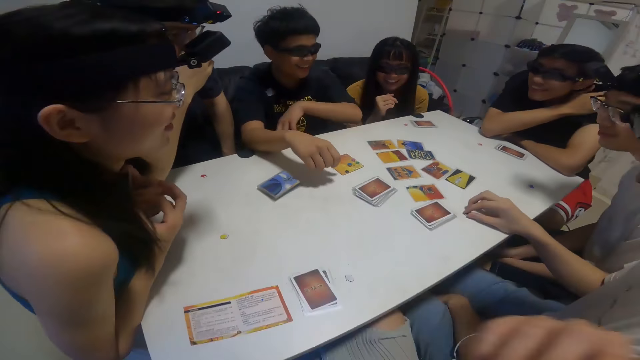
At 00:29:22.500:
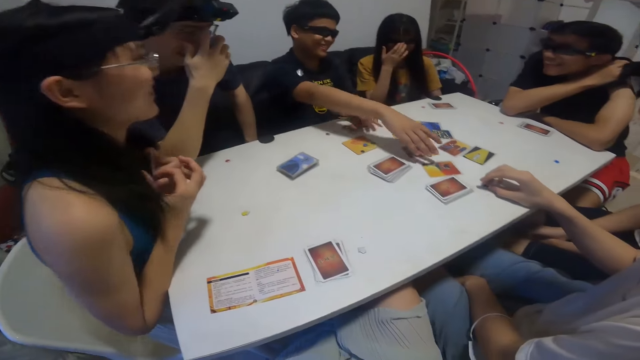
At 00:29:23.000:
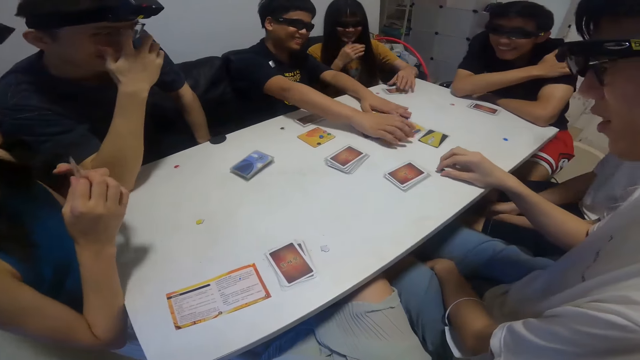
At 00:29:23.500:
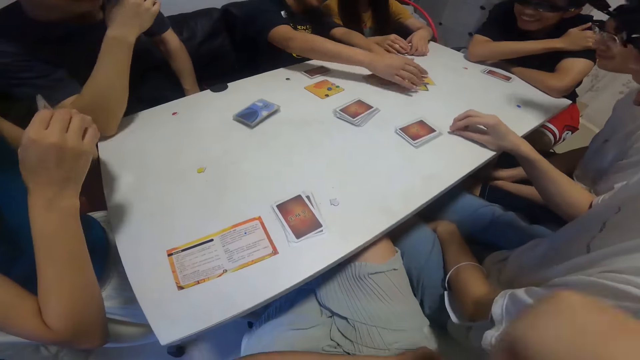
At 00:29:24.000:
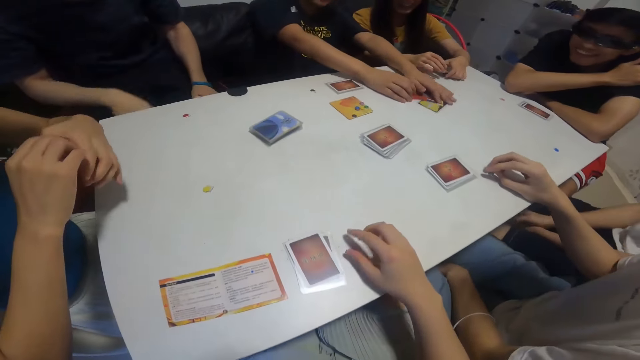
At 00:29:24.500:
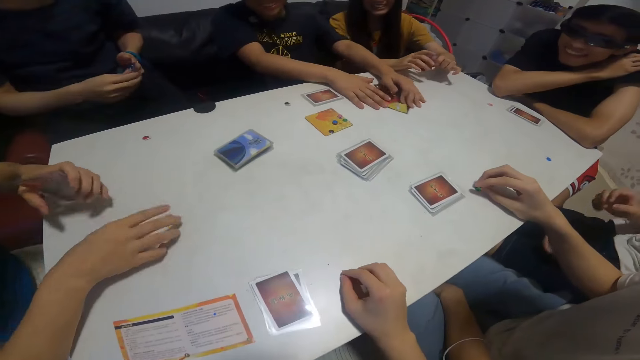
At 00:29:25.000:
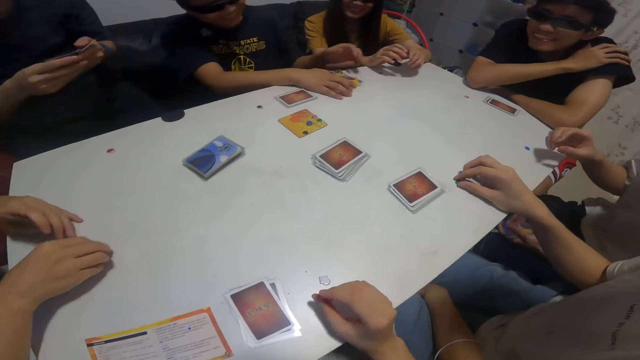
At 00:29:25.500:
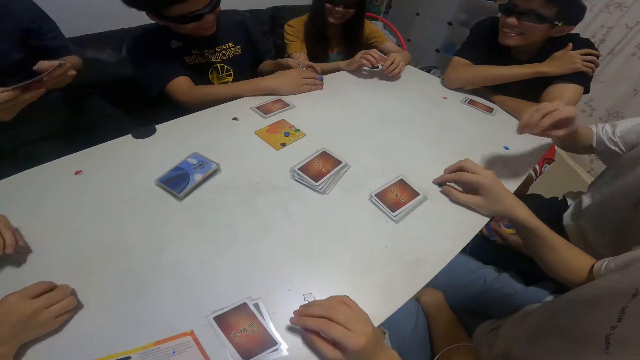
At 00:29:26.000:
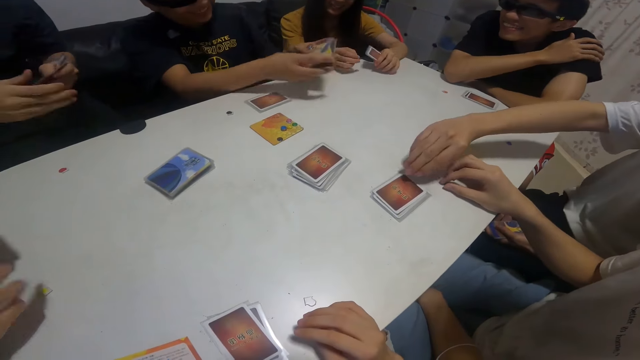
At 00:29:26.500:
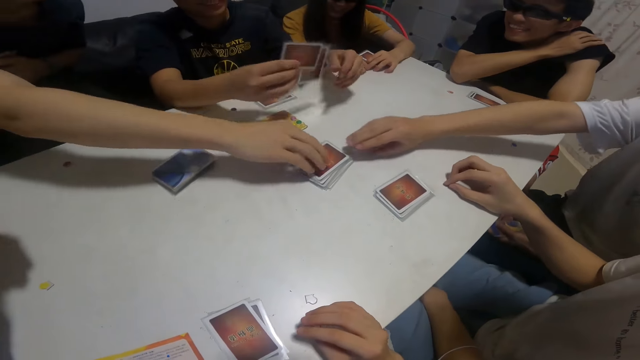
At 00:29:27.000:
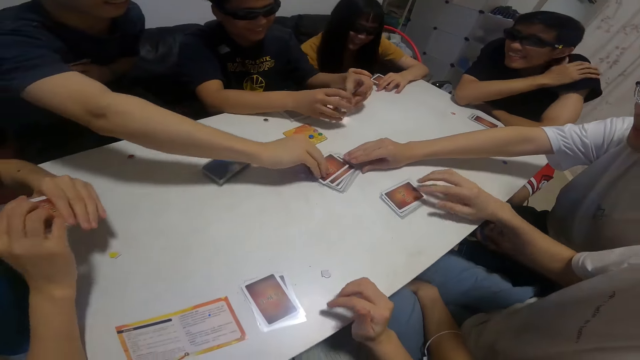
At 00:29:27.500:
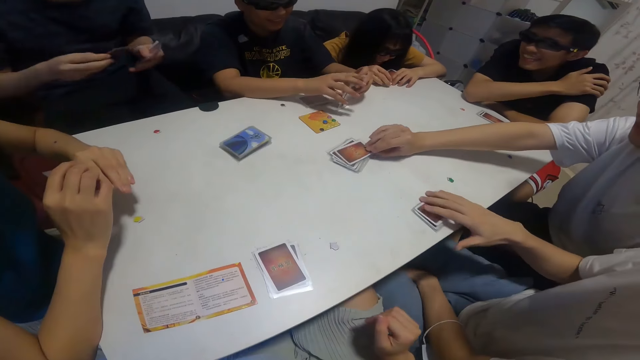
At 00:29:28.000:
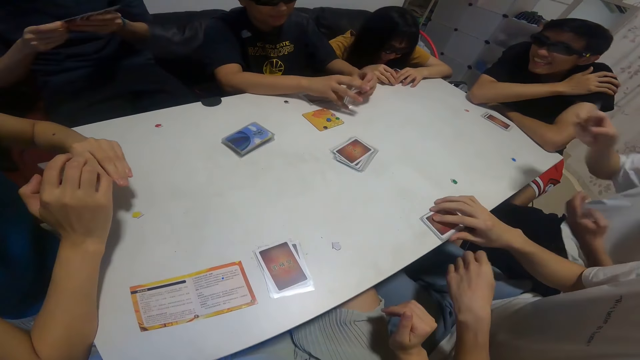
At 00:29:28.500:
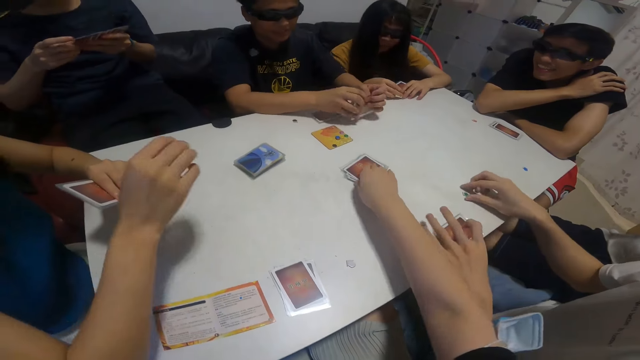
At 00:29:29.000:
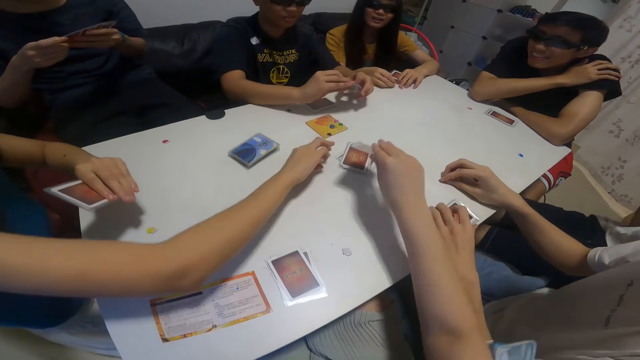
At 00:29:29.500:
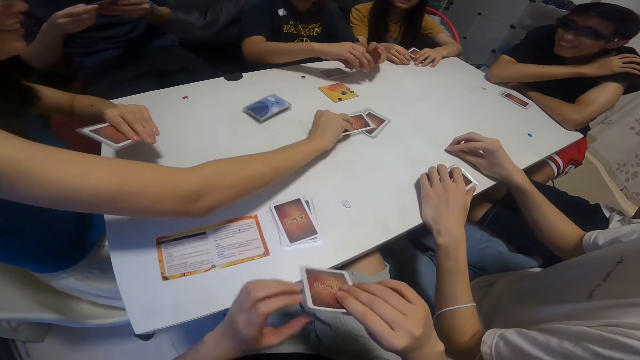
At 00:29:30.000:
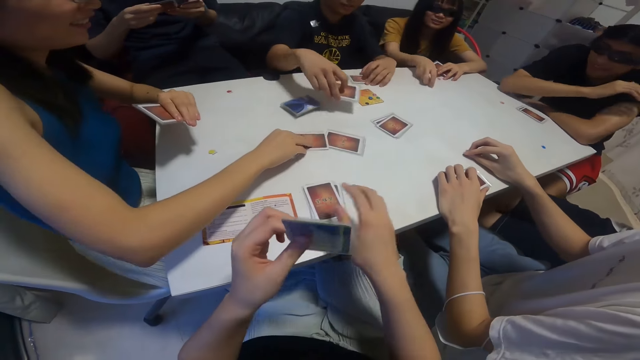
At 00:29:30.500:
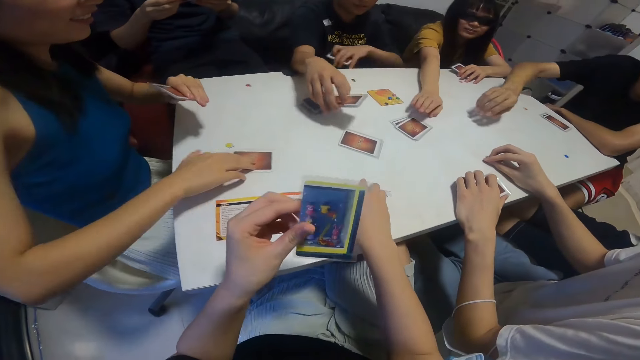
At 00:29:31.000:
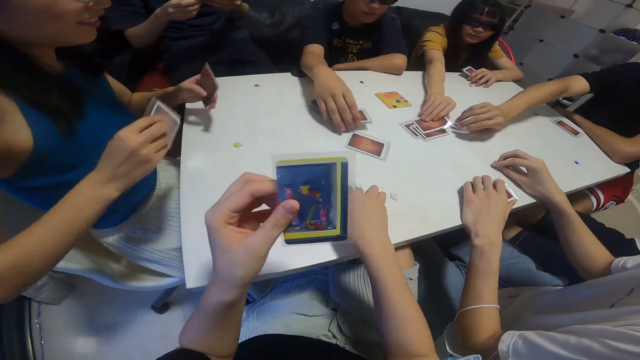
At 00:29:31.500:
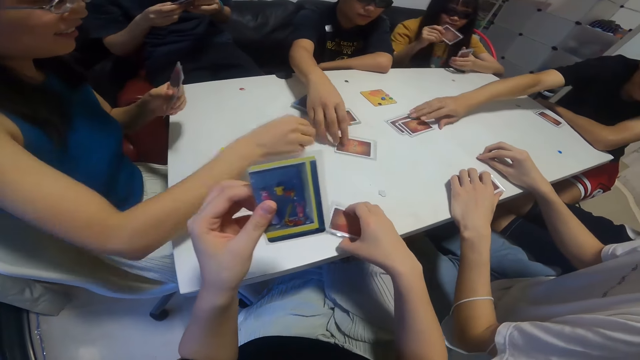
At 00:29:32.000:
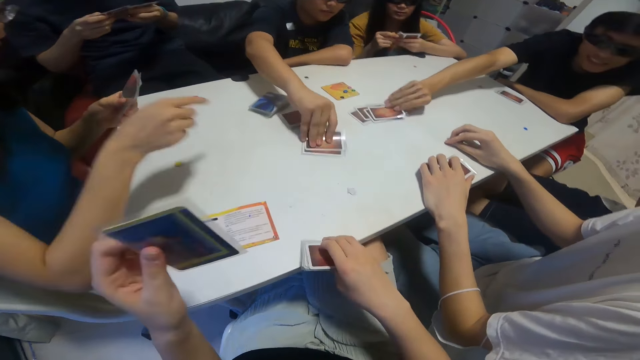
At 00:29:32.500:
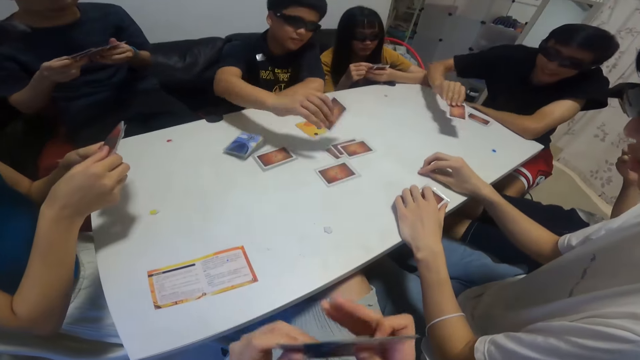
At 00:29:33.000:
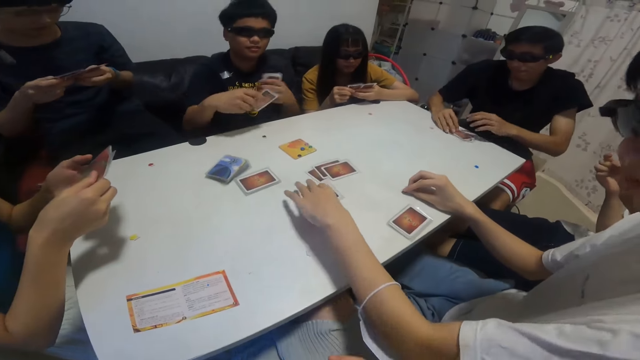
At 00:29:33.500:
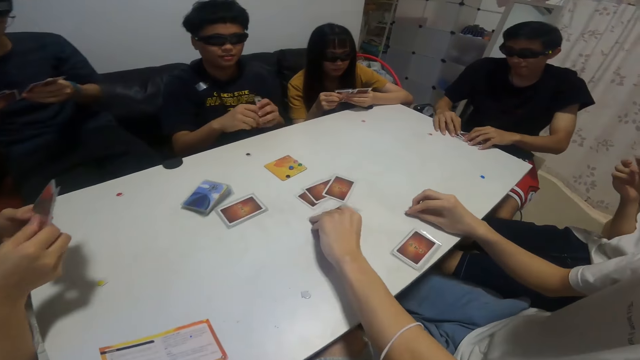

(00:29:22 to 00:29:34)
A man picks the cards. A boy packs the cards on the table with his hands. Another boy picks up a card from a deck of cards on a table with his right hand. A third boy picks up a card from the deck of cards on the table with his right hand. The camera wearer picks up a card from the deck of cards on the table with her right hand. A girl moves a card around the table with her right hand and picks up a card from the table with her right hand. Another girl picks up a card from the deck of cards on the table with her right hand. The first boy places cards in his right hand on the table. A fourth boy picks up a card from the deck of cards on the table with his right hand. The first boy picks up a card from the table with his right hand.

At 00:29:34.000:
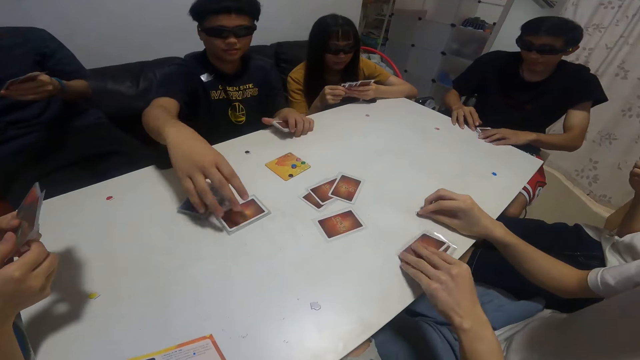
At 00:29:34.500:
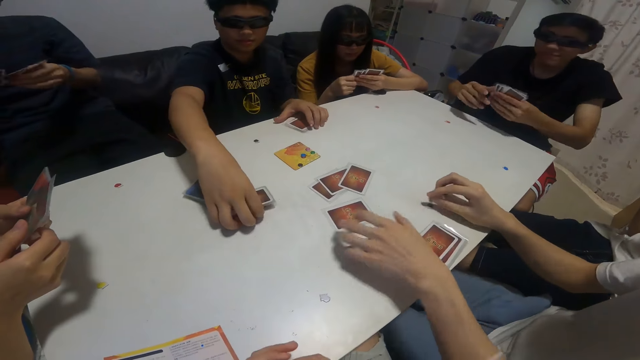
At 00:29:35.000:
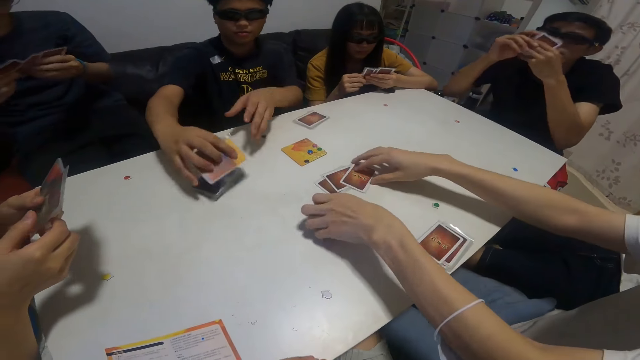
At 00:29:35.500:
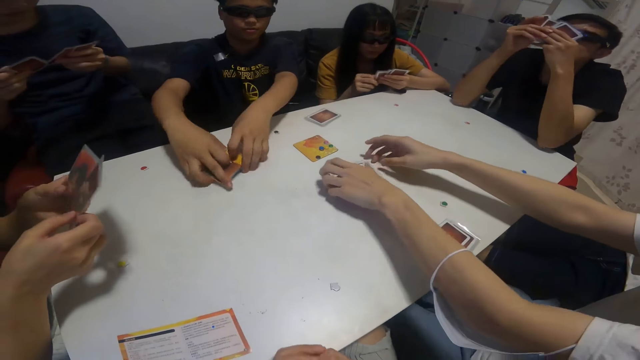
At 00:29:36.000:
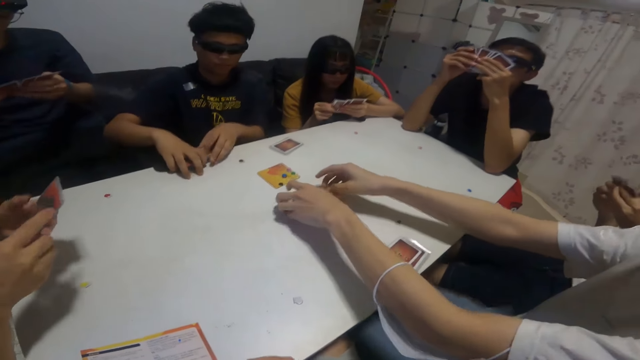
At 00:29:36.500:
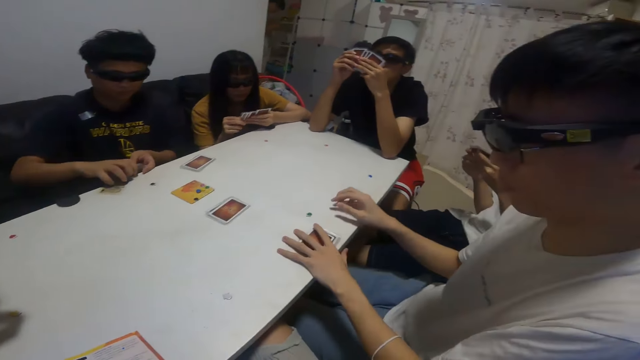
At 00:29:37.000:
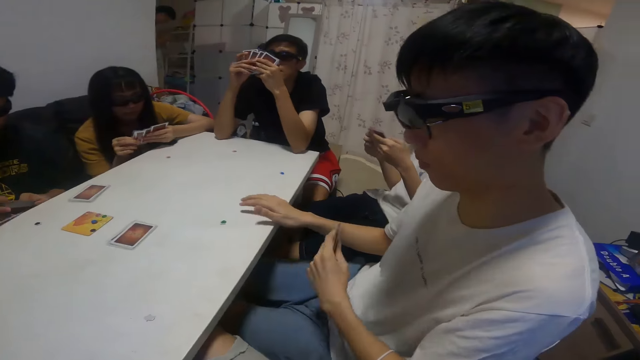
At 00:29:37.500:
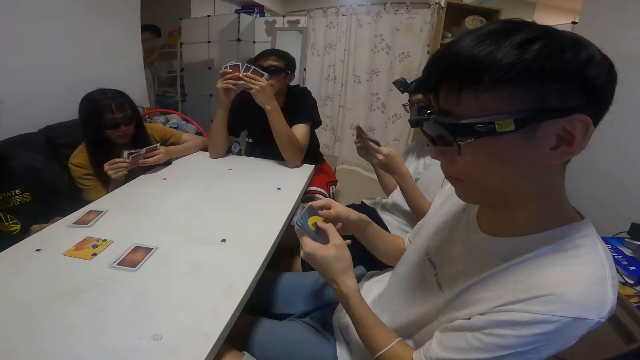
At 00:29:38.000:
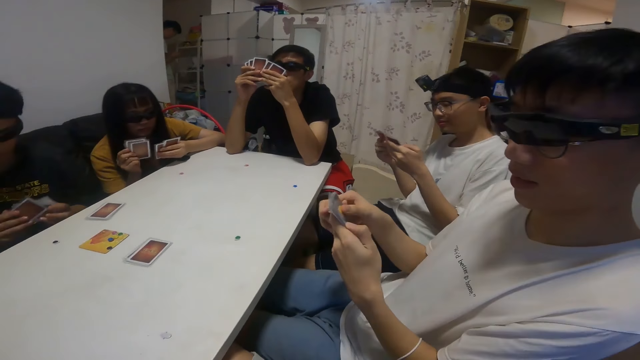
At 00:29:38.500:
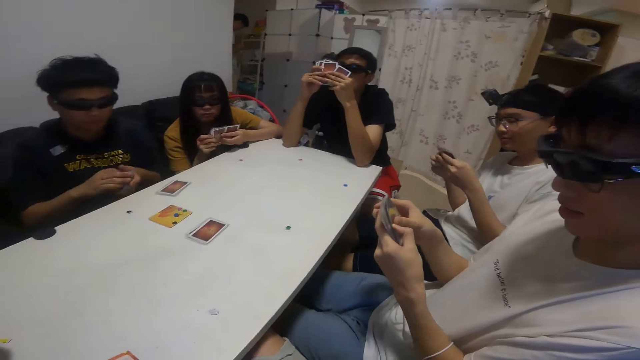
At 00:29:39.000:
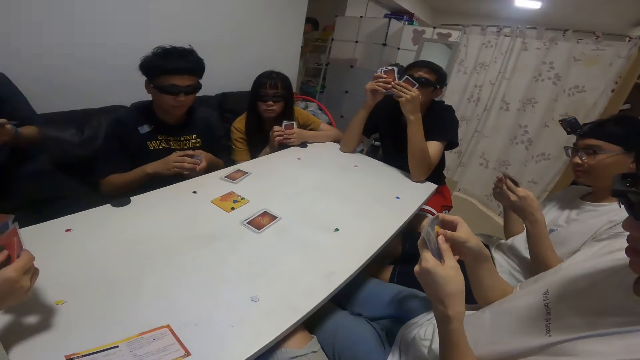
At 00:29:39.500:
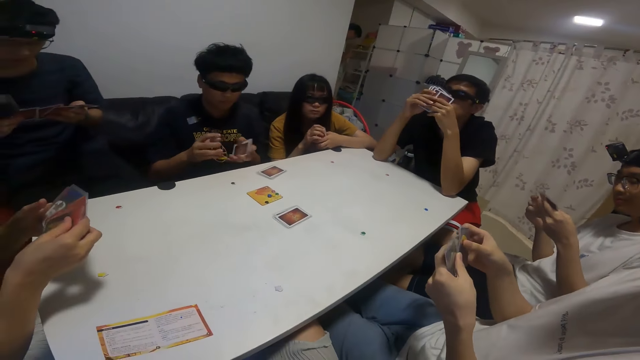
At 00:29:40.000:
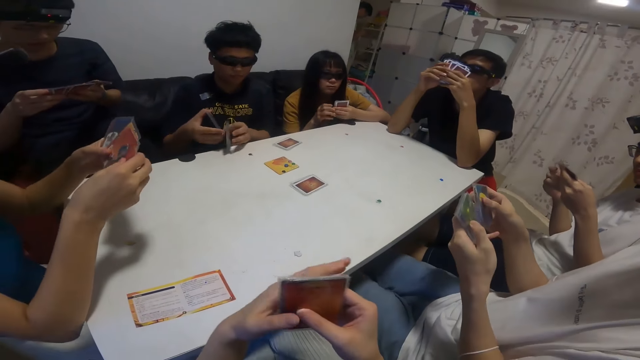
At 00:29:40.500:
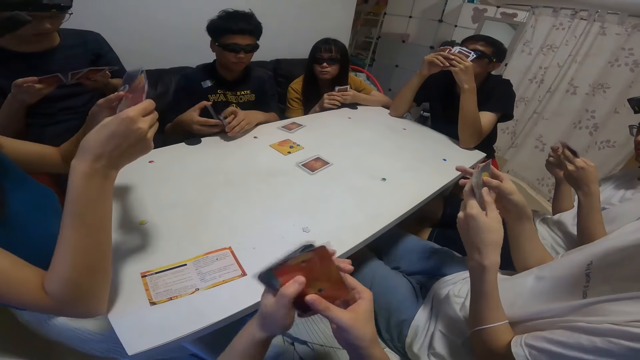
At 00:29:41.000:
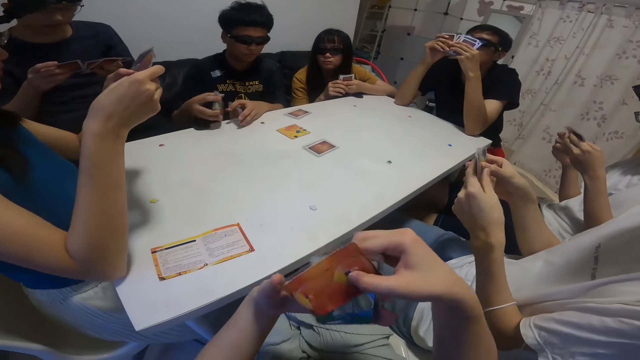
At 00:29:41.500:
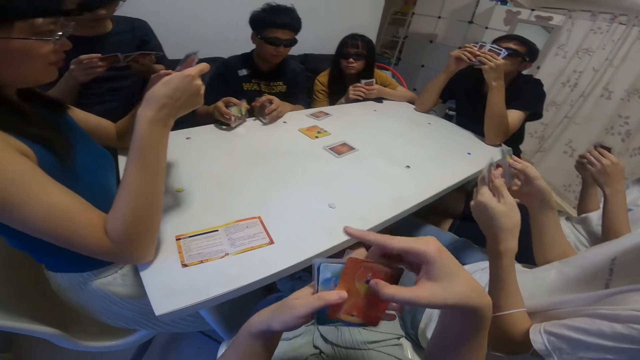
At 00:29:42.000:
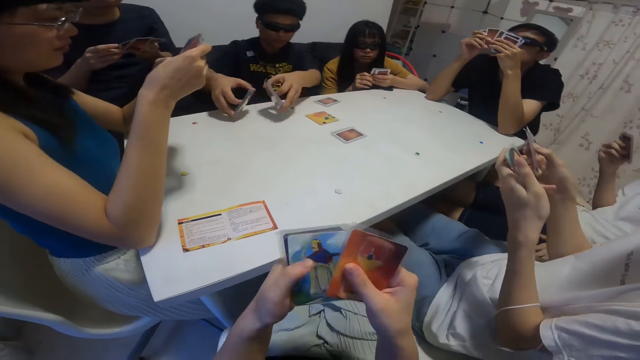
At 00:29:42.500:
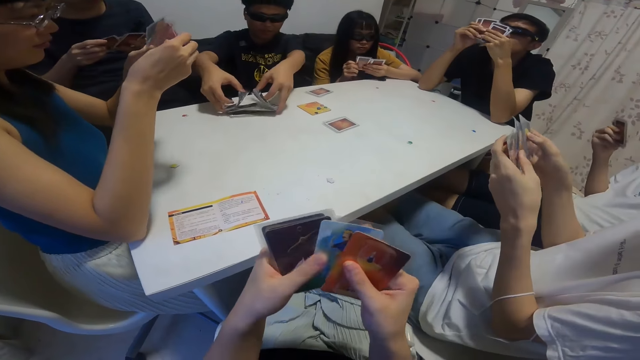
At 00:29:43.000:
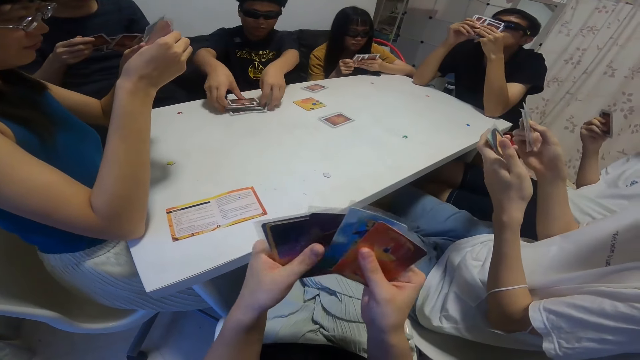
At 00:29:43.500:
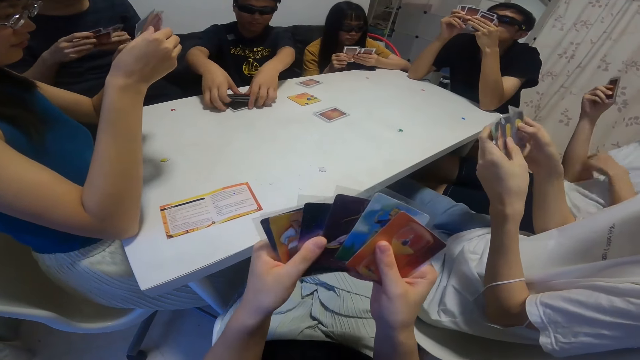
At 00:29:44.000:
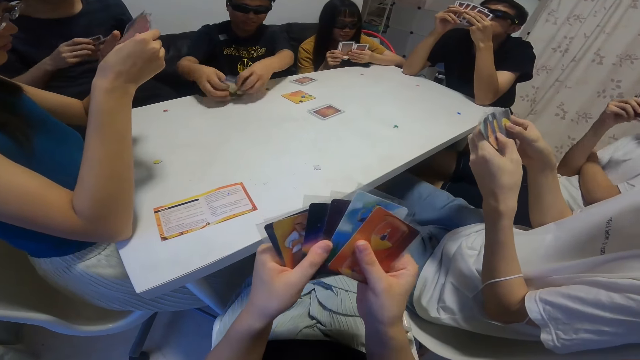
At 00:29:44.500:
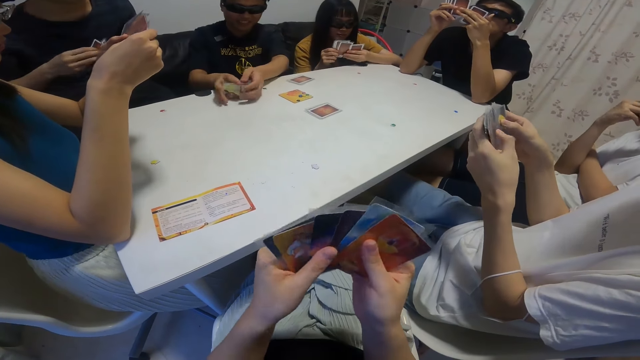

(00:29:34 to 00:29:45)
A boy places cards in his left hand on the table. A girl flips through cards in her left hand with her right hand. The boy picks up cards on the table with his hands. Another boy picks up cards from the table with his right hand. A third boy flips through cards in his left hand with his right hand. A fourth boy flips through cards in his left hand with his right hand. The second boy flips through cards in his left hand with his right hand. The camera wearer flips through cards in her left hand with her right hand. The first boy shuffles the cards in his hands. A fifth boy flips through cards in his left hand with his right hand.
